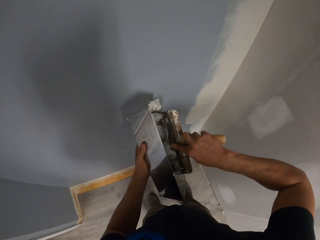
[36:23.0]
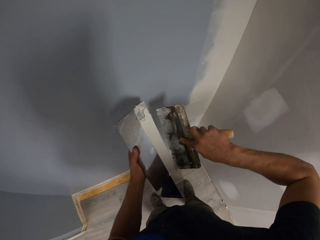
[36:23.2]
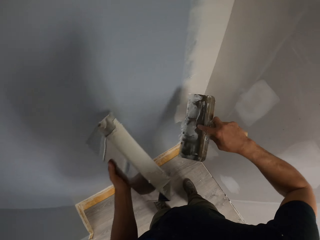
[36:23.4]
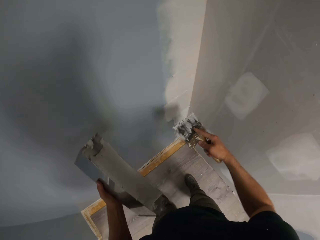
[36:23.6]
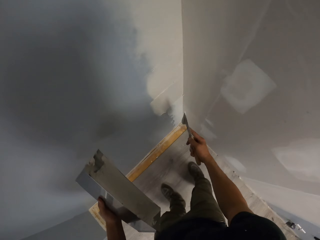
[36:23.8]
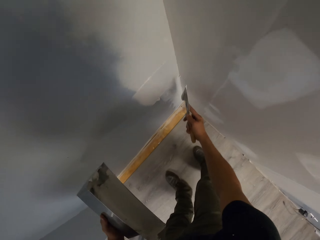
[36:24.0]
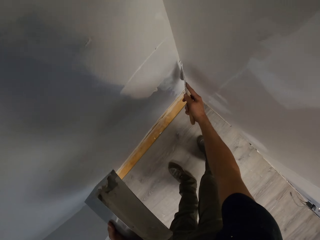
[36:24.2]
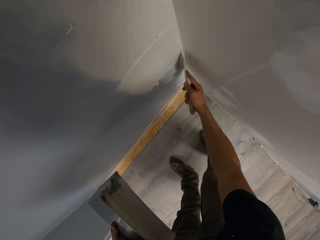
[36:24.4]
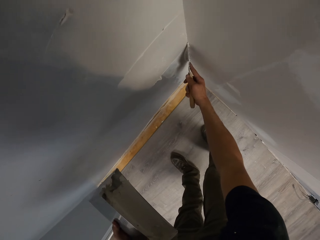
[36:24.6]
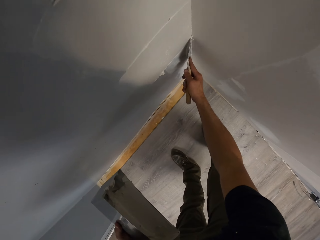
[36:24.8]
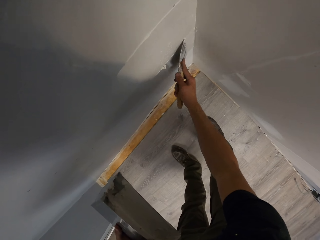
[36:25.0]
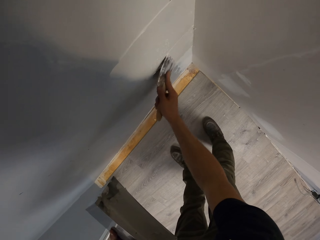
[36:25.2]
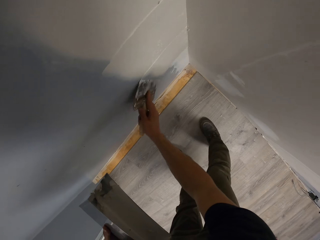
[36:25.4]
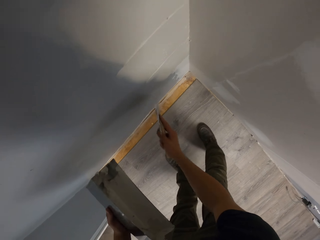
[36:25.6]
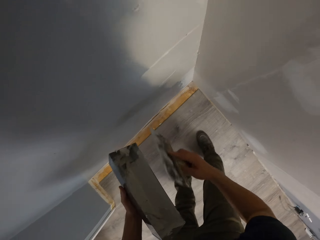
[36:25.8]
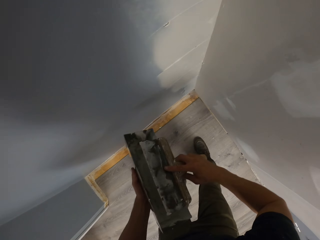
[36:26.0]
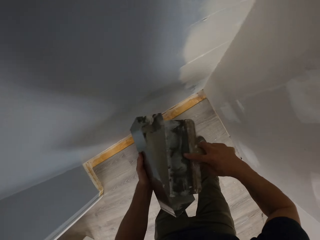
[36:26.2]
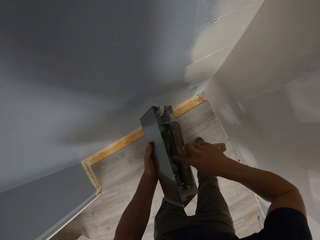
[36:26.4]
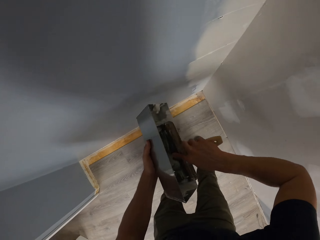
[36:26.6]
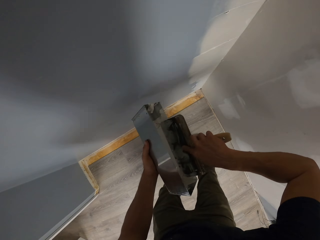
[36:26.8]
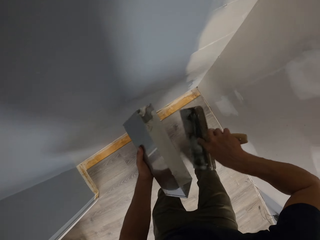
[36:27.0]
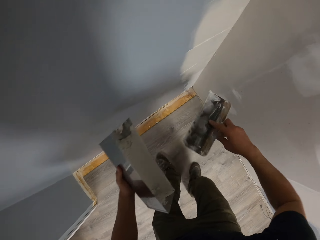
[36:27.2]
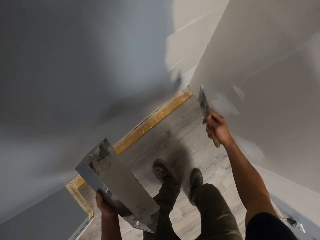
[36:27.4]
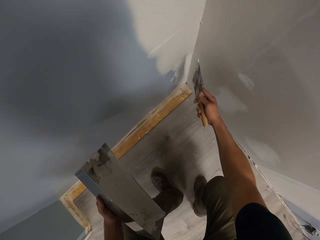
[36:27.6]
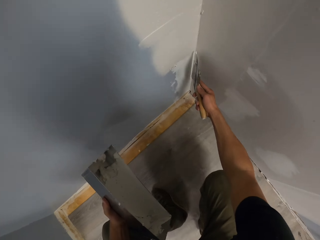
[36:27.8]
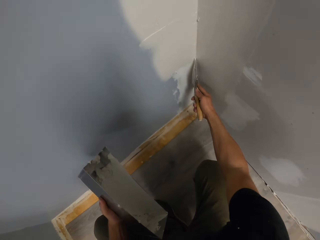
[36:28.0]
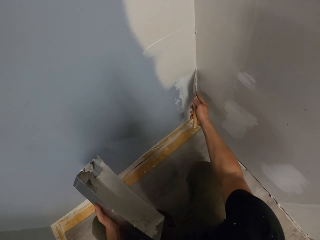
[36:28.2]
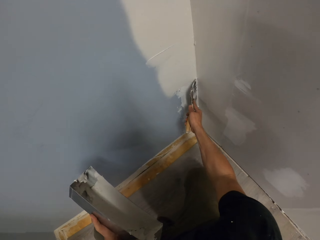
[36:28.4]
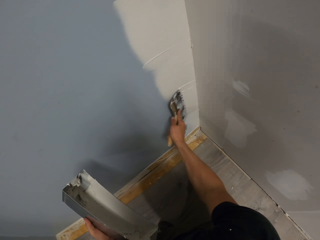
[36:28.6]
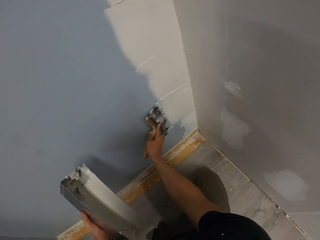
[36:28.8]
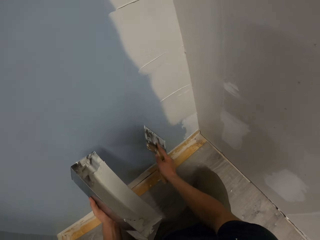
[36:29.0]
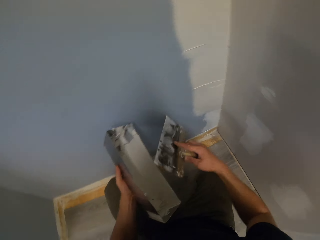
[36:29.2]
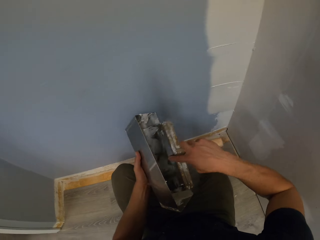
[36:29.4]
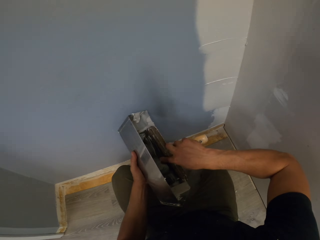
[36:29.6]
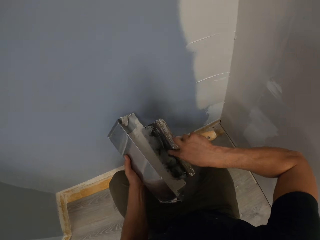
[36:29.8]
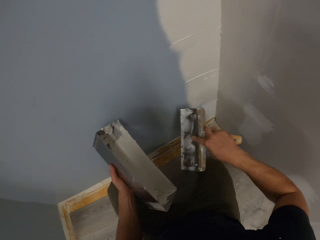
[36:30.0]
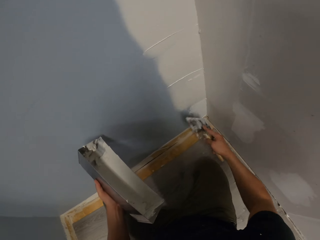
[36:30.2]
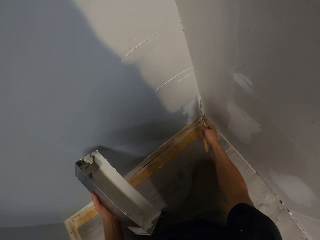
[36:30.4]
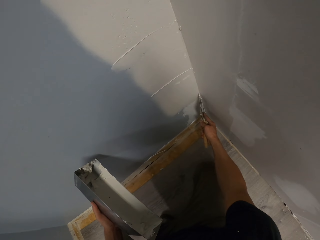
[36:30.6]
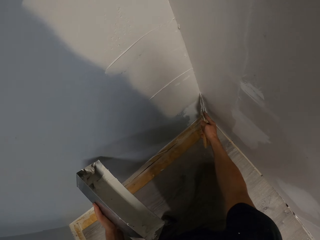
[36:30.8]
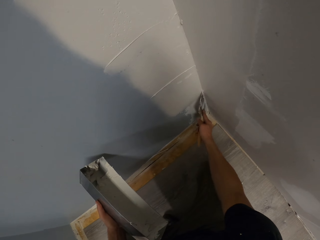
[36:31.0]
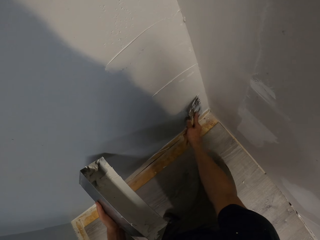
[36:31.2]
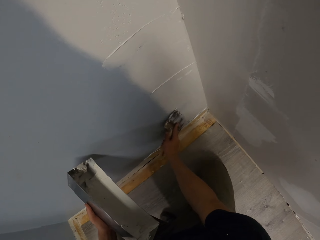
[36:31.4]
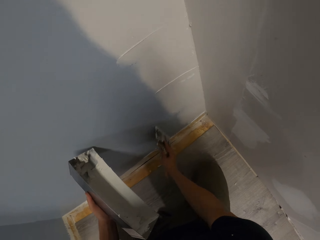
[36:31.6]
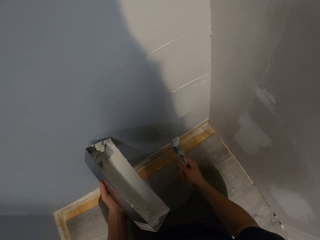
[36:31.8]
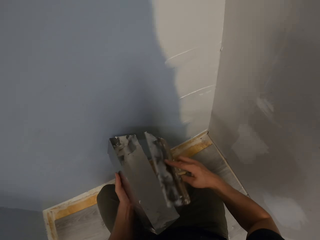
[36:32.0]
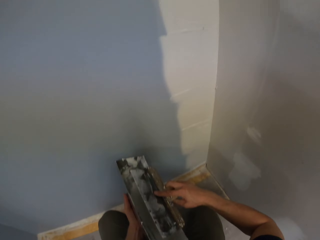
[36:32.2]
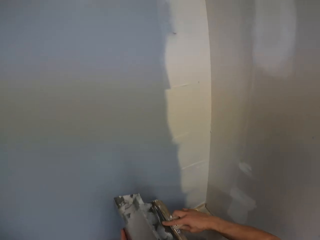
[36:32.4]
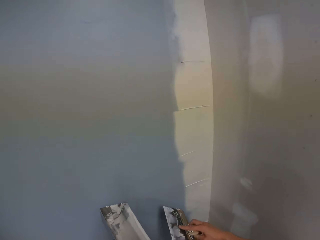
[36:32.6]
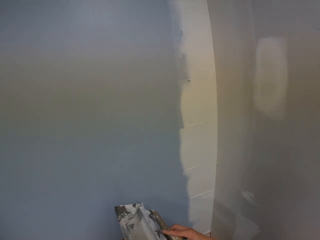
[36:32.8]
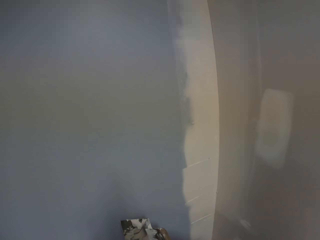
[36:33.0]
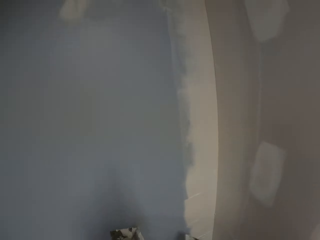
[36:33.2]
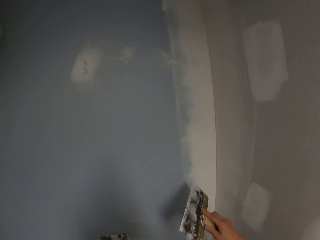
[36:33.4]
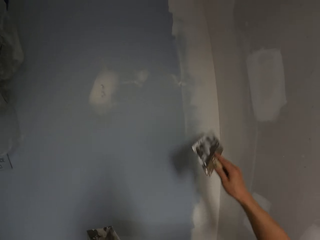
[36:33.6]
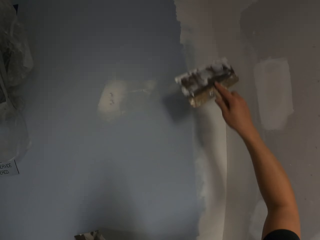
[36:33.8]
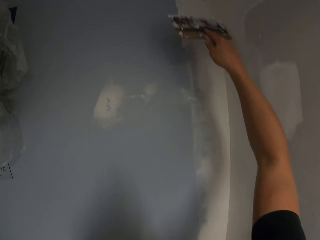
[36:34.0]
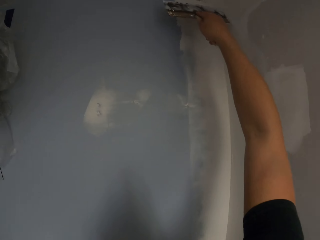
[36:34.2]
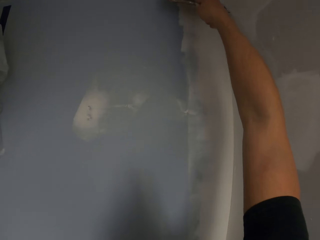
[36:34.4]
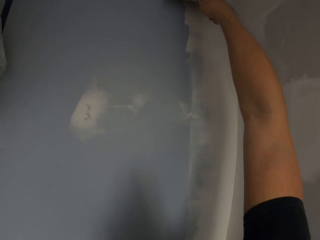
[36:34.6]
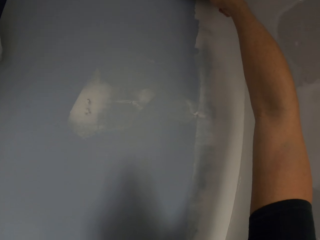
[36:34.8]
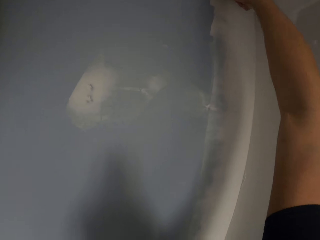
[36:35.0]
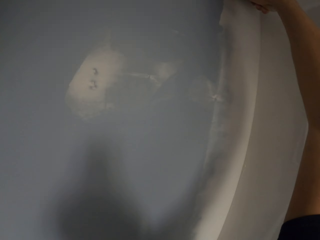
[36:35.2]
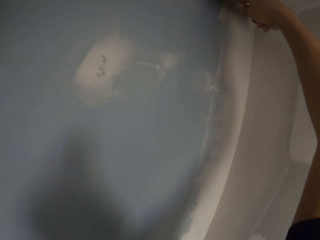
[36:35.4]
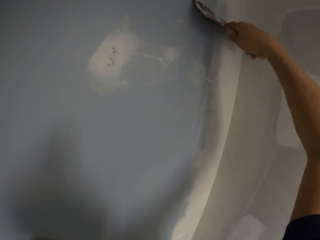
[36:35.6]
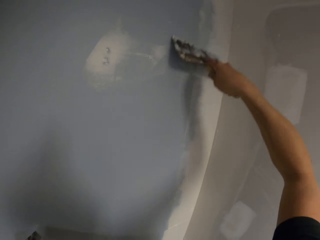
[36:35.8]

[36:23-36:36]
The camera wearer applies paint on the wall with a paint brush. They draw paint from the paint tray or paint can with the taping knife or paint brush. They apply paint on the wall with the paint brush. They draw paint from the paint tray with the taping knife. They apply paint on the wall with the paint brush. They draw paint from the paint tray with the taping knife. They apply paint on the wall with the paint brush.

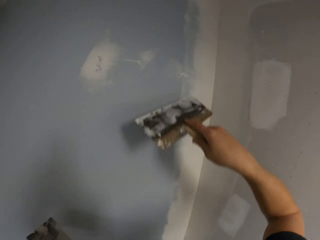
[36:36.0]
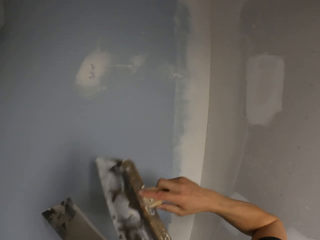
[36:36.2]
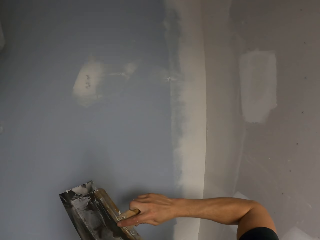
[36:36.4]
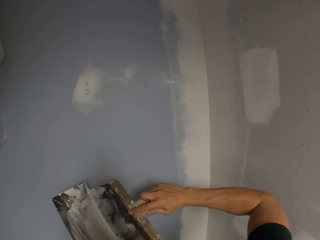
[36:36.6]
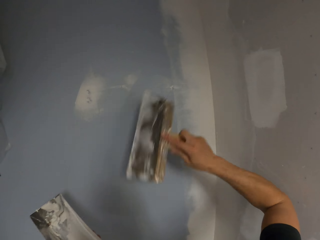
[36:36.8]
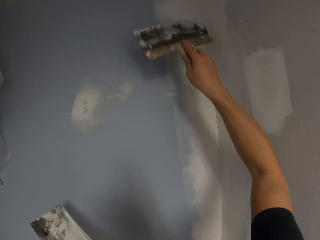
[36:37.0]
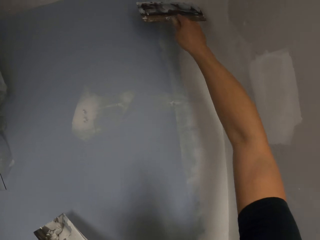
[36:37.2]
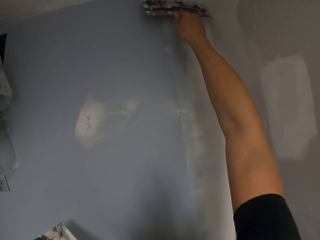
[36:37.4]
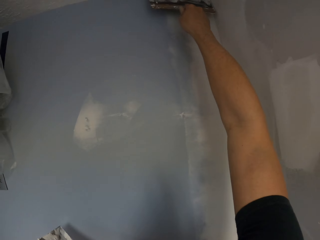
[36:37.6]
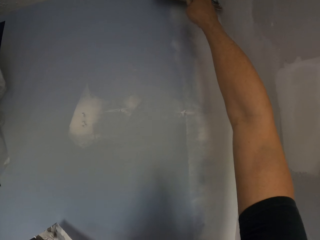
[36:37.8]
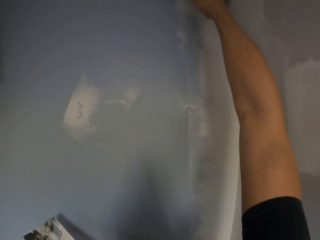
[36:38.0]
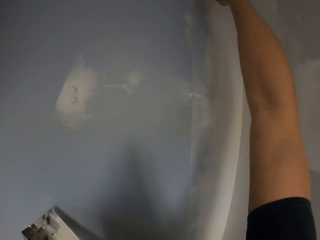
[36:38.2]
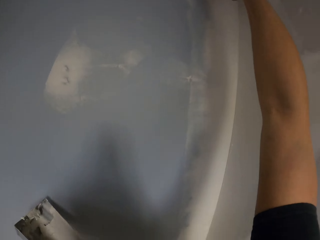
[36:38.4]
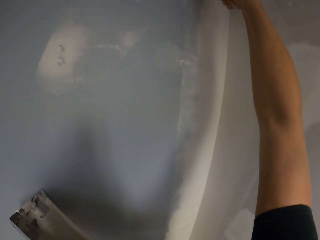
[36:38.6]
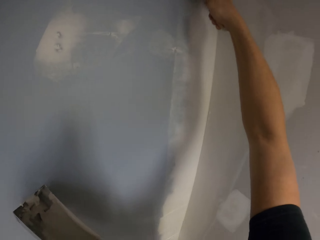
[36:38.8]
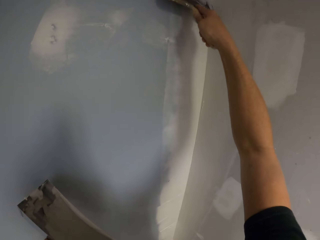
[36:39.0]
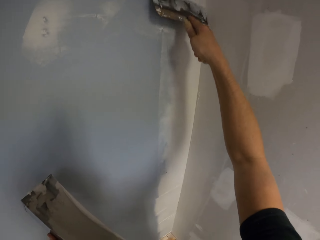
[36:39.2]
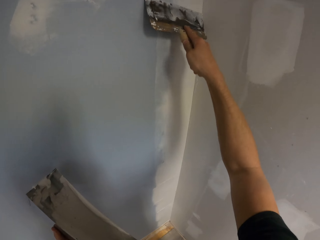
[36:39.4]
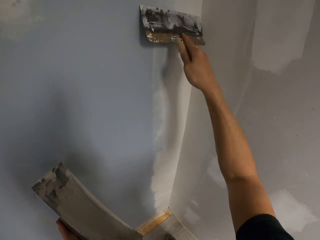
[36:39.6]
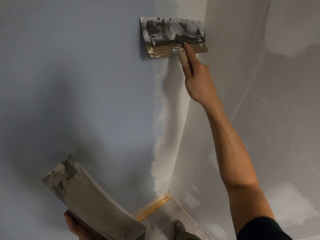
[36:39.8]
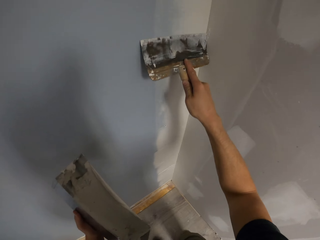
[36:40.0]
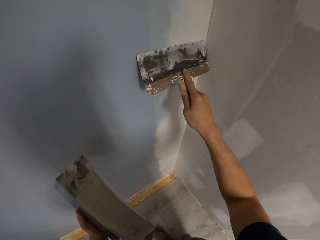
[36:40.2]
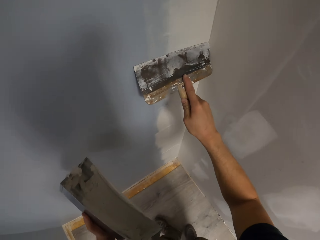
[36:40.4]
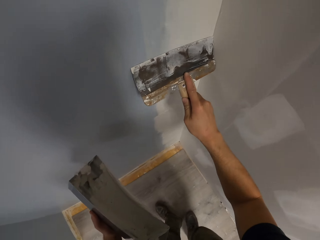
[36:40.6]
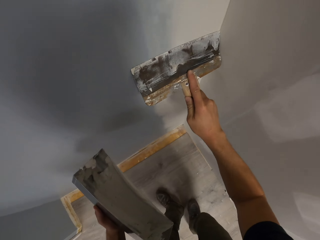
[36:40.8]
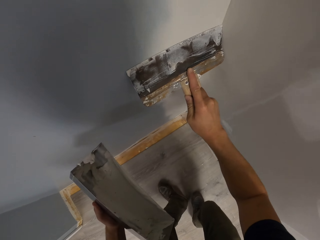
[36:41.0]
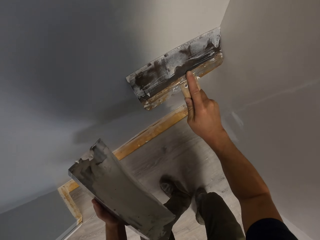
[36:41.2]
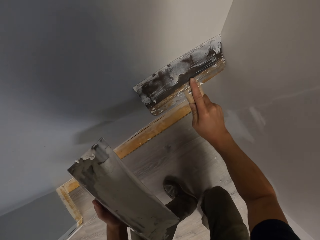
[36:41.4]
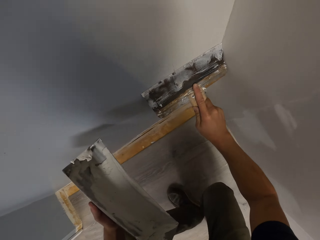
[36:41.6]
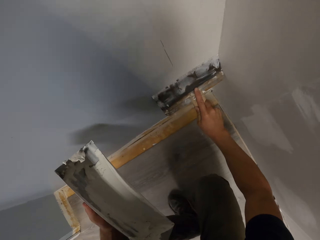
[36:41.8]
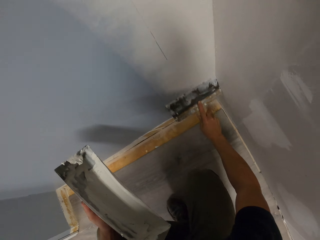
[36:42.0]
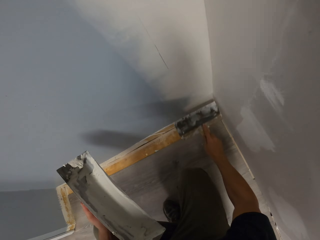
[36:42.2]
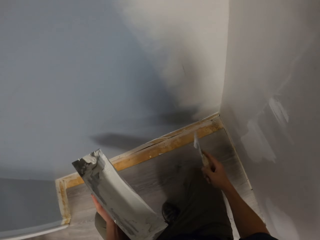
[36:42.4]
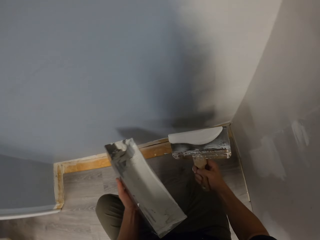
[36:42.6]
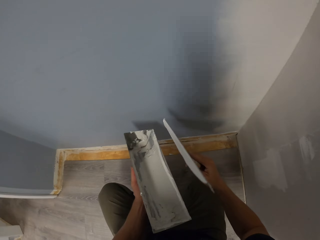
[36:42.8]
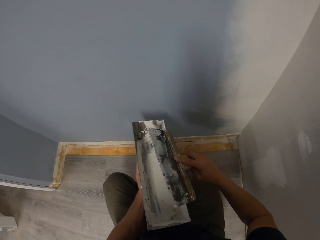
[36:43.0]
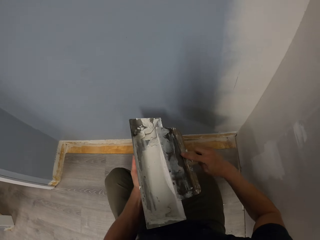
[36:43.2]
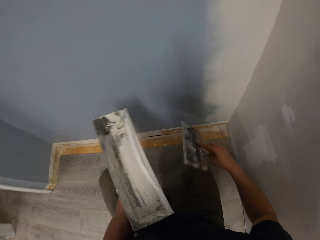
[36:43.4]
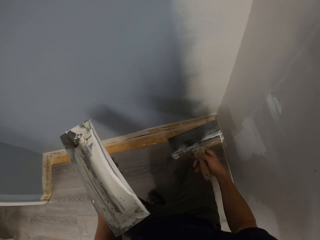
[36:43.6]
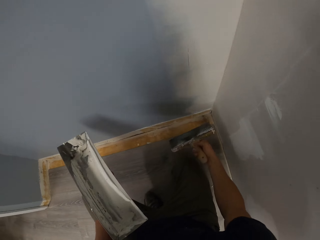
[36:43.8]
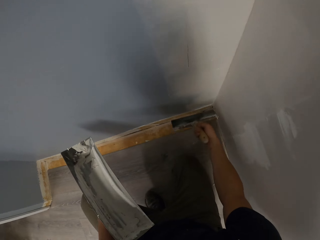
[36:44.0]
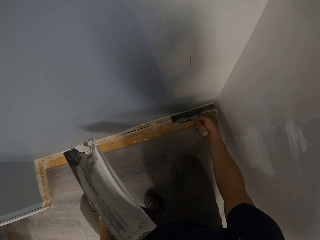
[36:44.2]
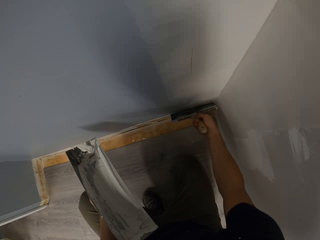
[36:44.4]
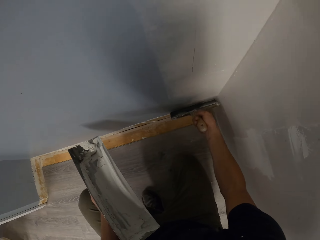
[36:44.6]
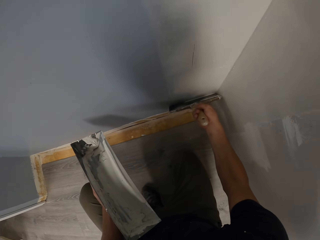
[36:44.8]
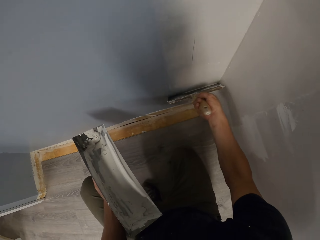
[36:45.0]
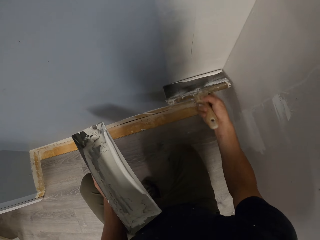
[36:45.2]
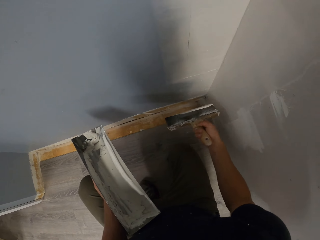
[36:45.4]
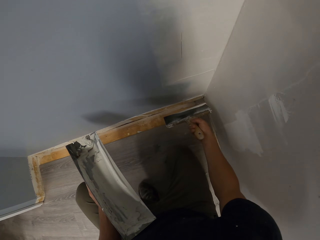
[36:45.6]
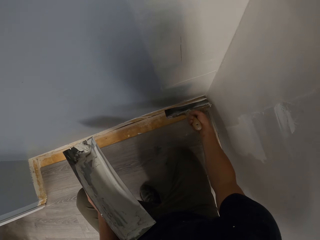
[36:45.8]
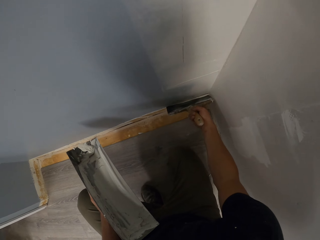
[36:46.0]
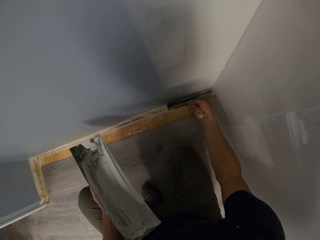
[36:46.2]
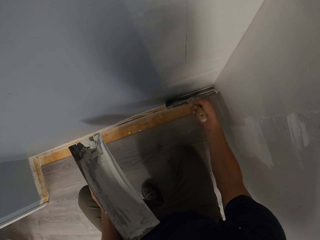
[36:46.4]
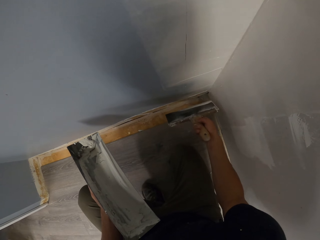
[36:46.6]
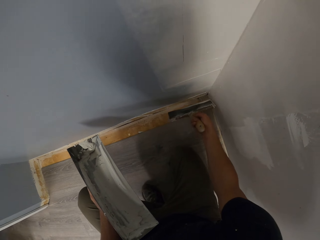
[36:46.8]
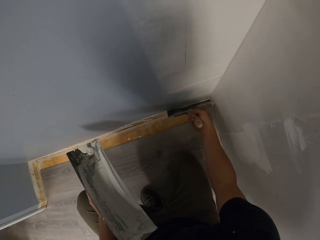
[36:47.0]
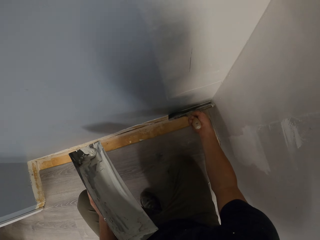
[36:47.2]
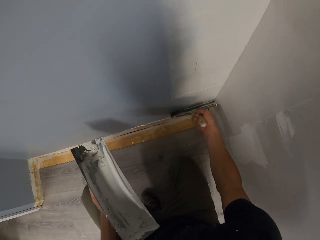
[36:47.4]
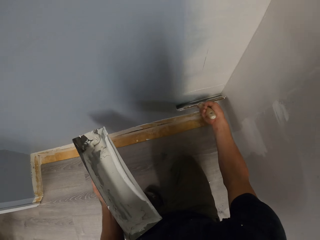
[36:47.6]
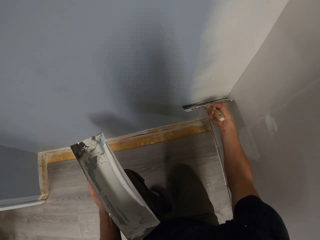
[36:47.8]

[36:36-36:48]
The camera wearer draws paint from the paint tray or paint can with the taping knife or paint brush. They apply paint on the wall with the paint brush. They draw paint from the paint tray with the taping knife. They apply paint on the wall with the paint brush.
